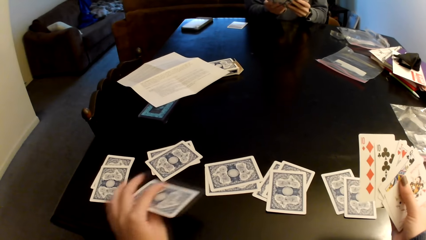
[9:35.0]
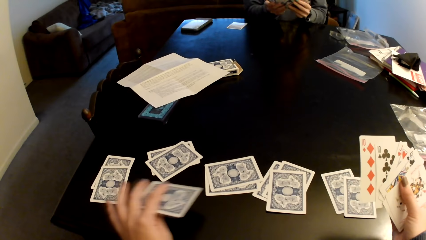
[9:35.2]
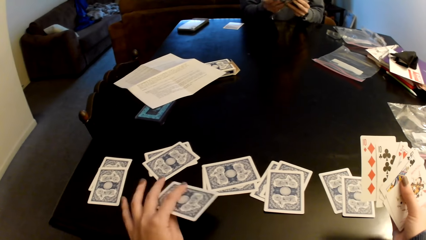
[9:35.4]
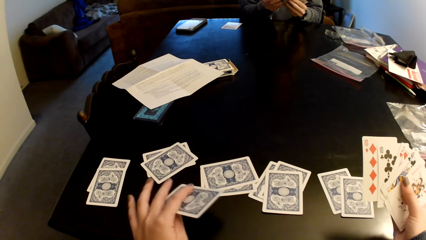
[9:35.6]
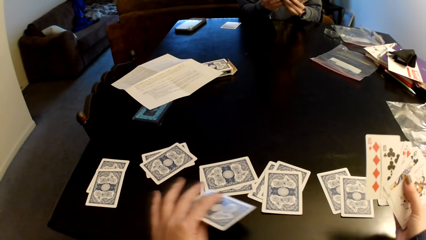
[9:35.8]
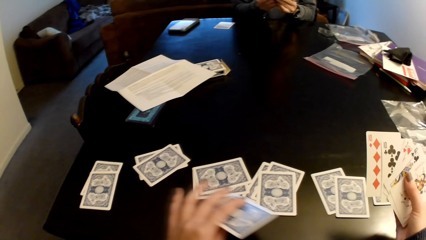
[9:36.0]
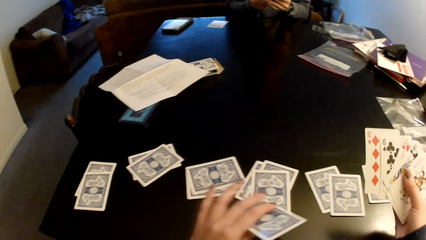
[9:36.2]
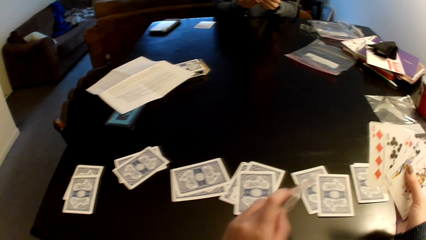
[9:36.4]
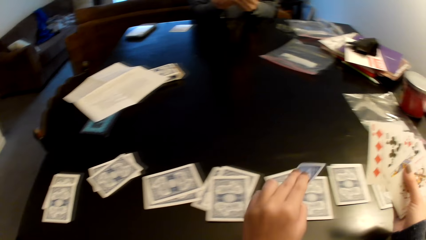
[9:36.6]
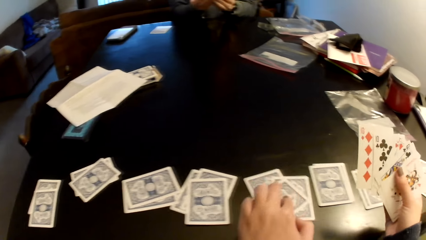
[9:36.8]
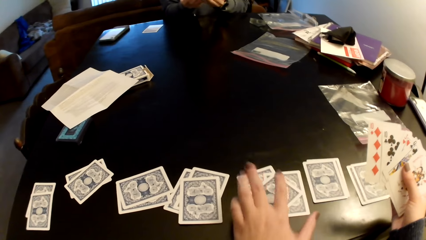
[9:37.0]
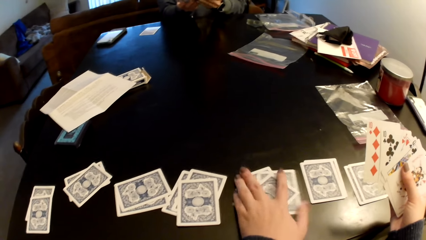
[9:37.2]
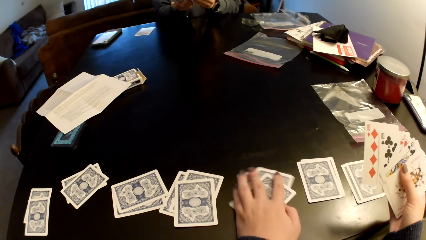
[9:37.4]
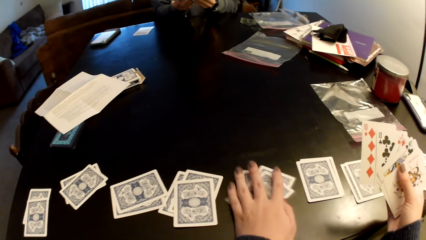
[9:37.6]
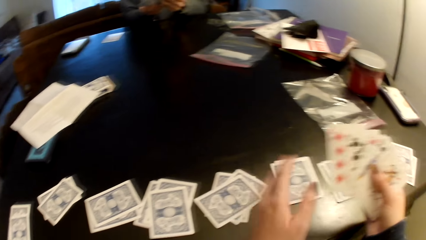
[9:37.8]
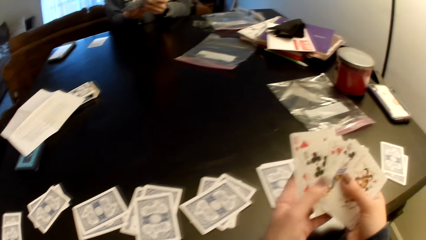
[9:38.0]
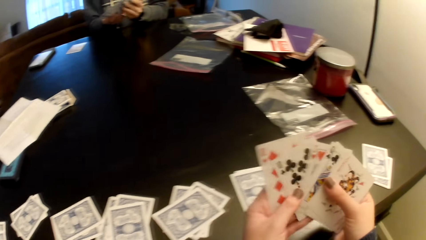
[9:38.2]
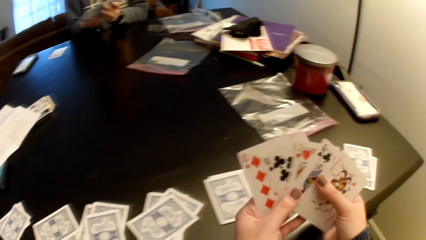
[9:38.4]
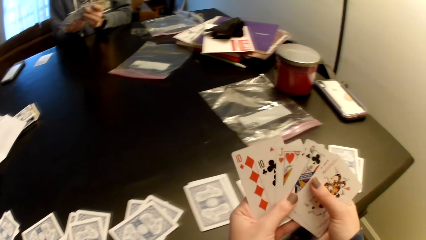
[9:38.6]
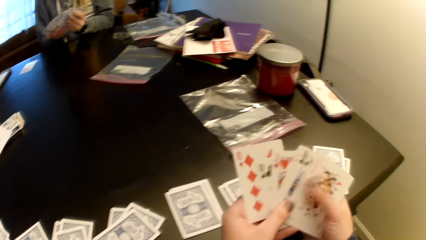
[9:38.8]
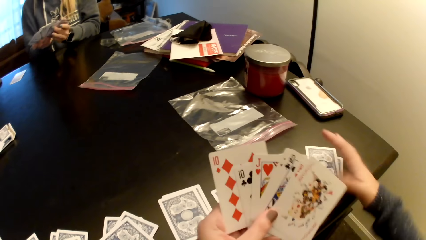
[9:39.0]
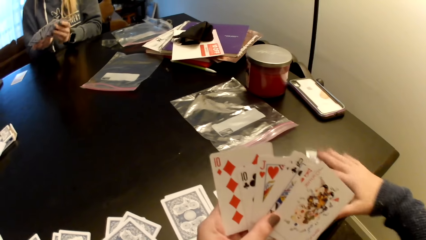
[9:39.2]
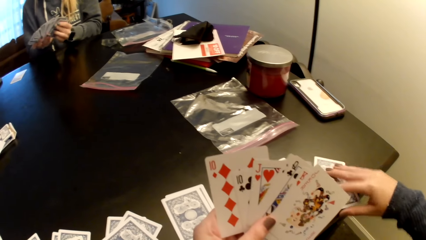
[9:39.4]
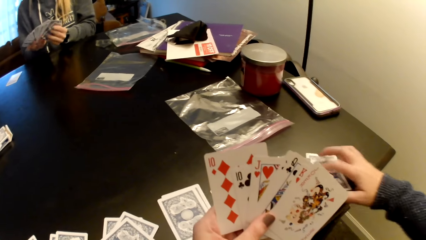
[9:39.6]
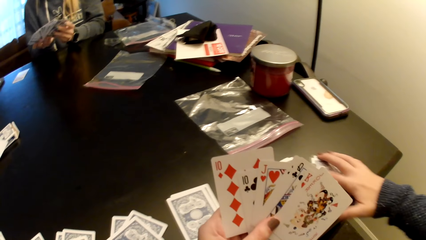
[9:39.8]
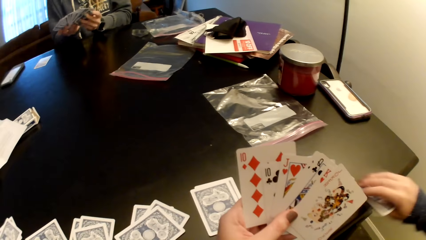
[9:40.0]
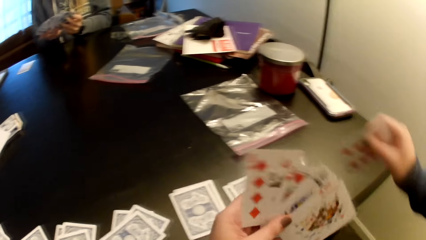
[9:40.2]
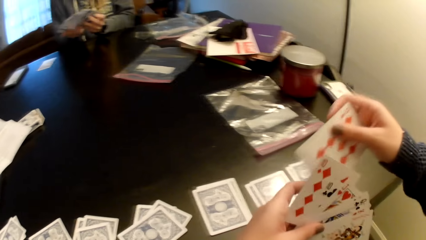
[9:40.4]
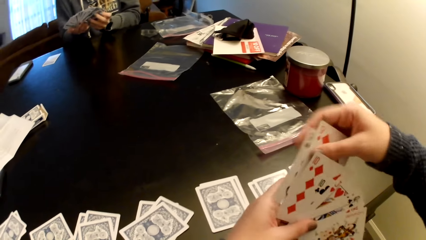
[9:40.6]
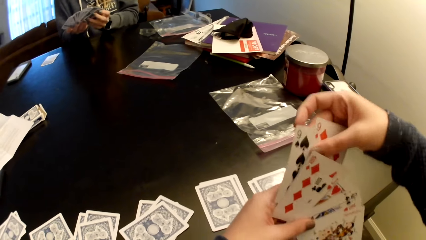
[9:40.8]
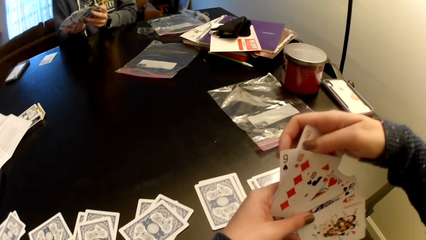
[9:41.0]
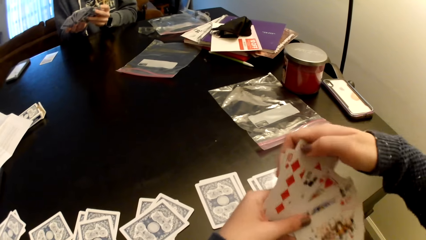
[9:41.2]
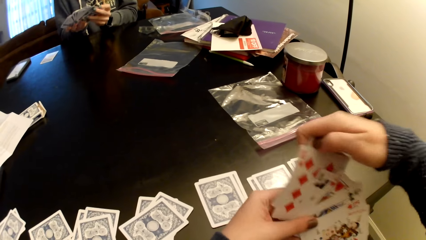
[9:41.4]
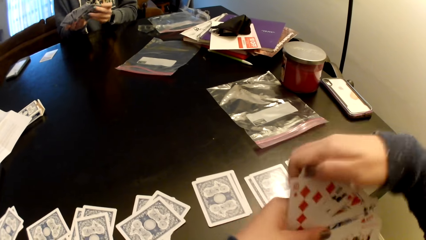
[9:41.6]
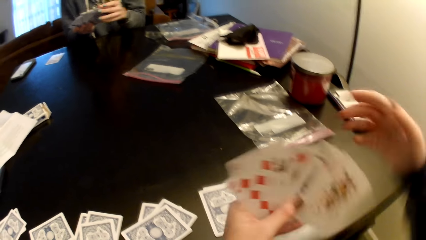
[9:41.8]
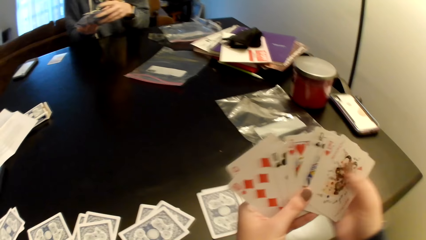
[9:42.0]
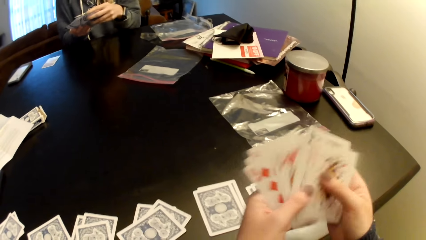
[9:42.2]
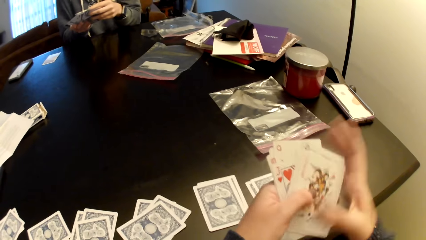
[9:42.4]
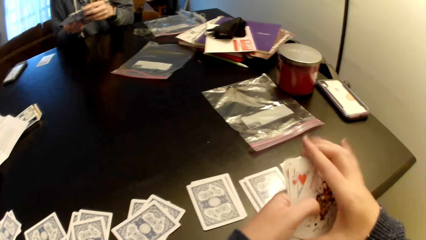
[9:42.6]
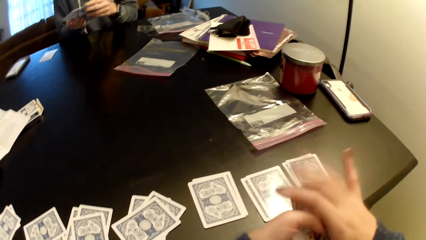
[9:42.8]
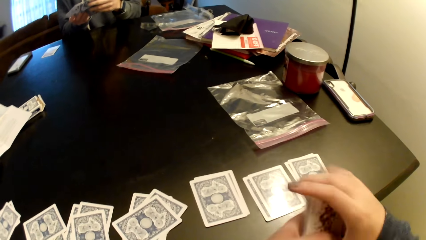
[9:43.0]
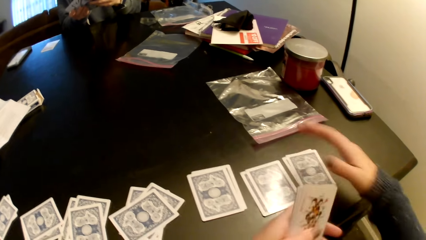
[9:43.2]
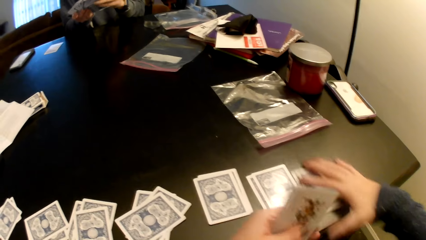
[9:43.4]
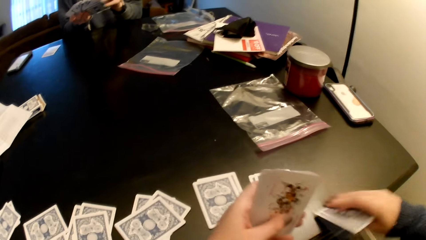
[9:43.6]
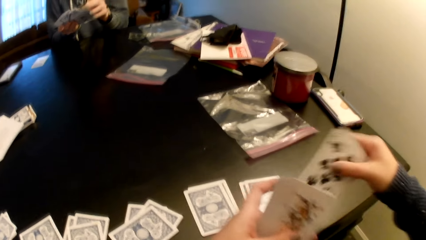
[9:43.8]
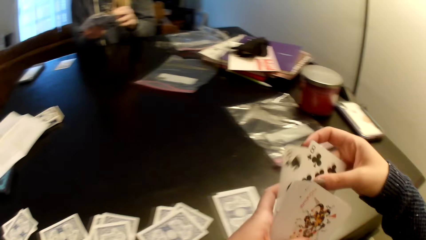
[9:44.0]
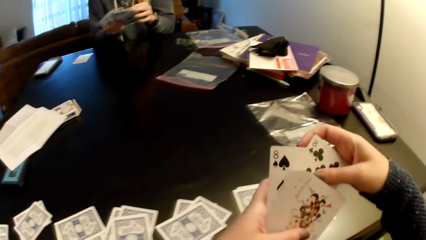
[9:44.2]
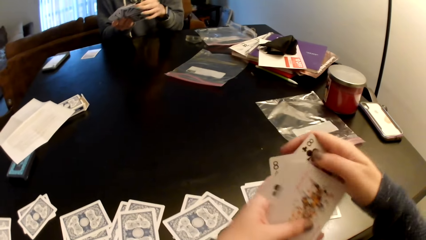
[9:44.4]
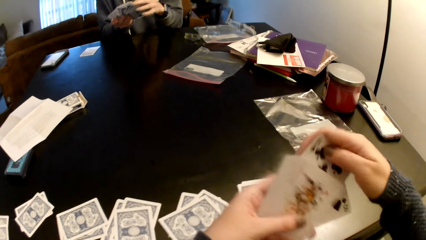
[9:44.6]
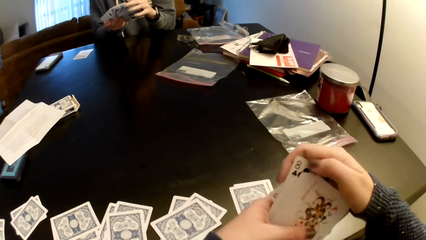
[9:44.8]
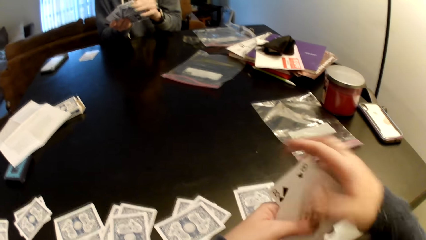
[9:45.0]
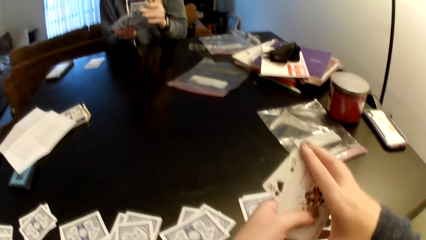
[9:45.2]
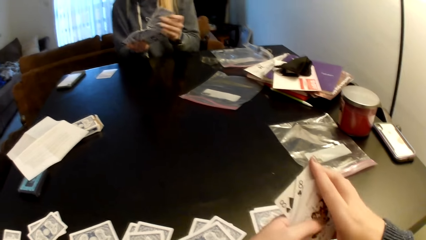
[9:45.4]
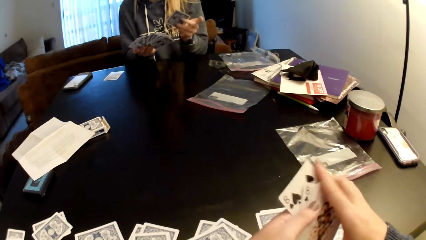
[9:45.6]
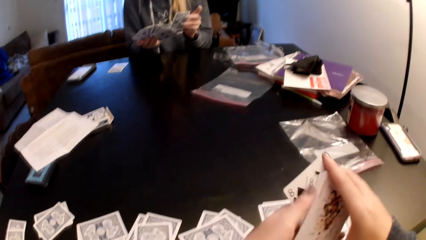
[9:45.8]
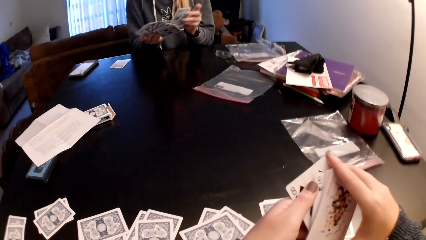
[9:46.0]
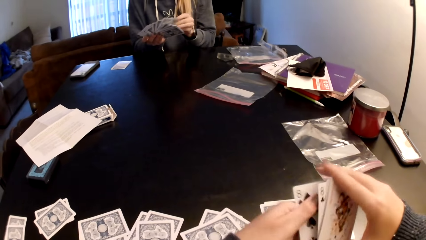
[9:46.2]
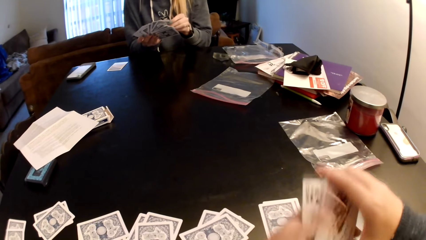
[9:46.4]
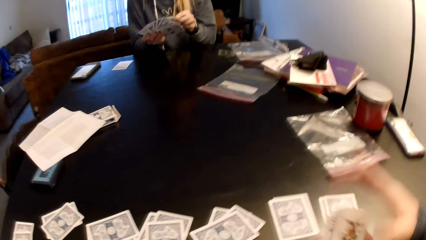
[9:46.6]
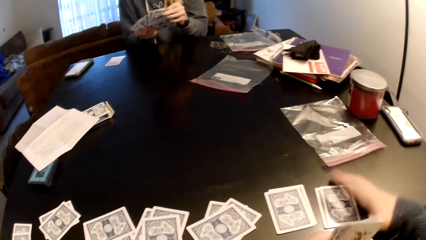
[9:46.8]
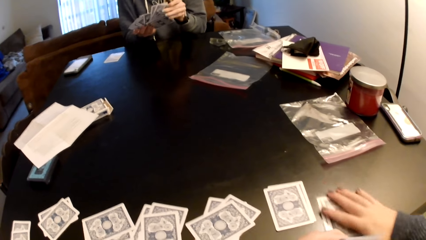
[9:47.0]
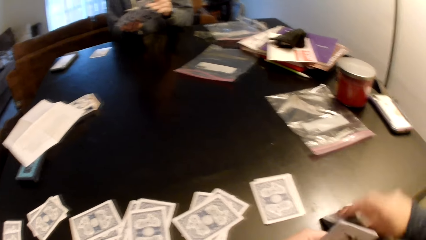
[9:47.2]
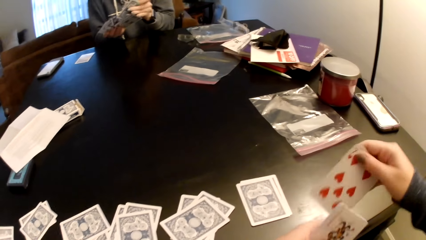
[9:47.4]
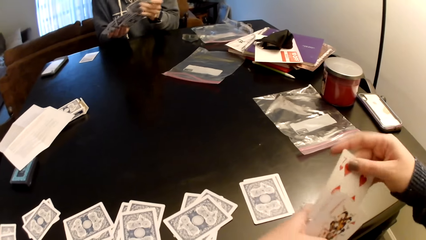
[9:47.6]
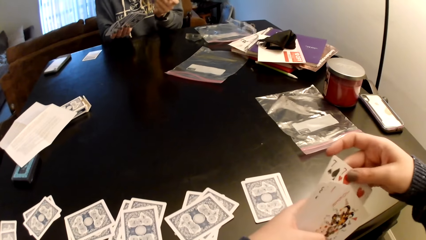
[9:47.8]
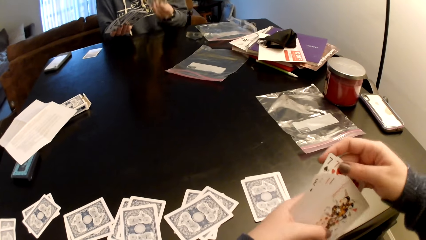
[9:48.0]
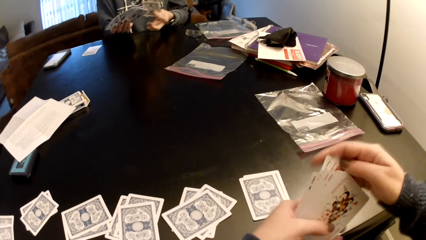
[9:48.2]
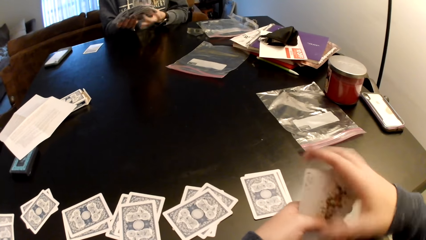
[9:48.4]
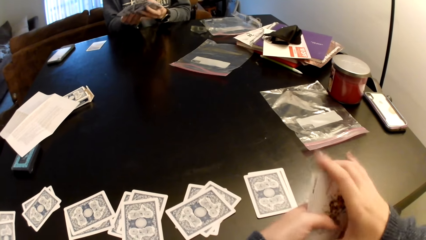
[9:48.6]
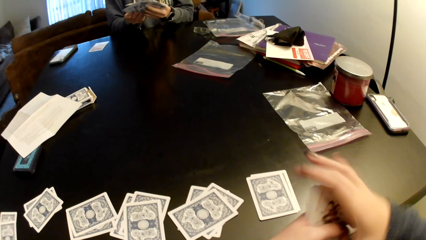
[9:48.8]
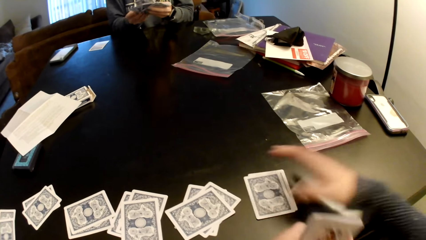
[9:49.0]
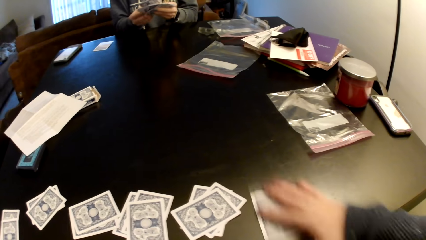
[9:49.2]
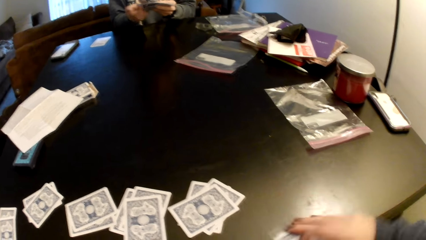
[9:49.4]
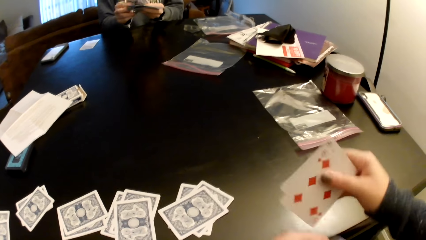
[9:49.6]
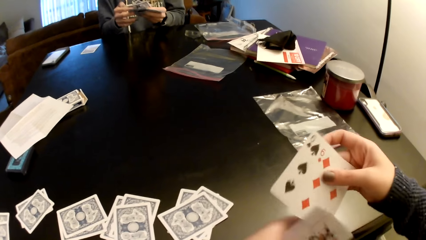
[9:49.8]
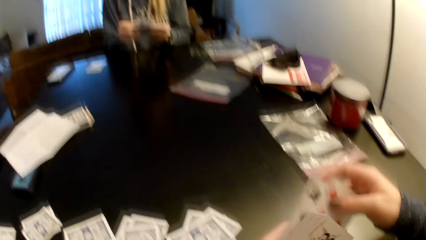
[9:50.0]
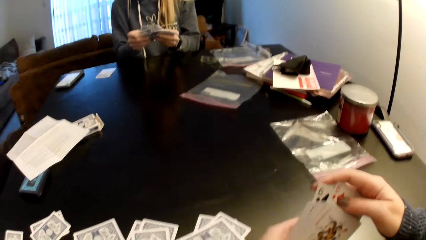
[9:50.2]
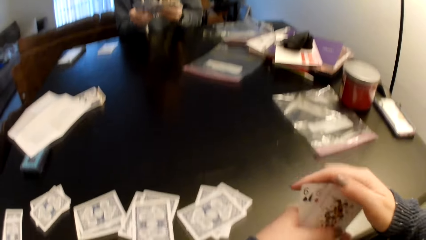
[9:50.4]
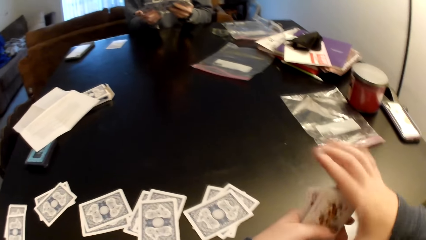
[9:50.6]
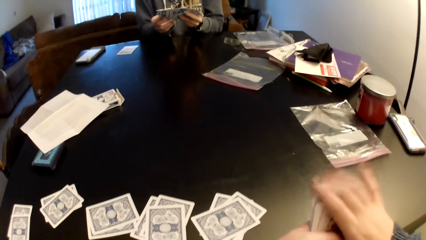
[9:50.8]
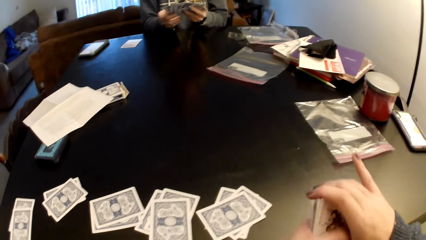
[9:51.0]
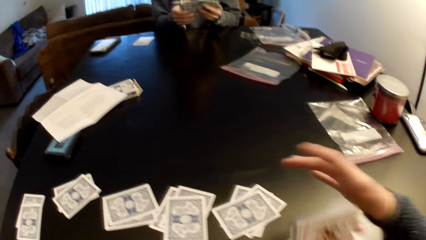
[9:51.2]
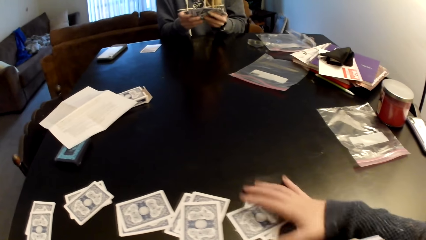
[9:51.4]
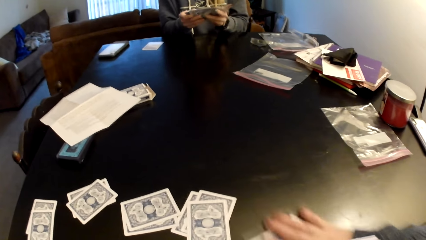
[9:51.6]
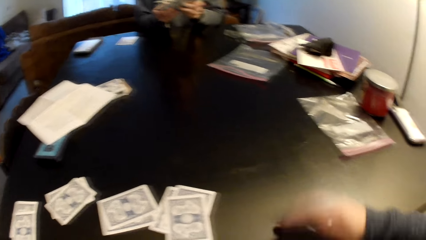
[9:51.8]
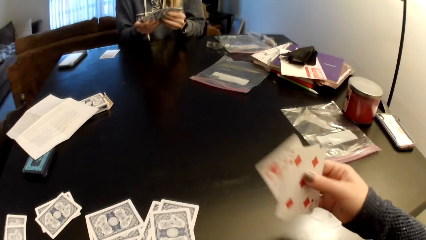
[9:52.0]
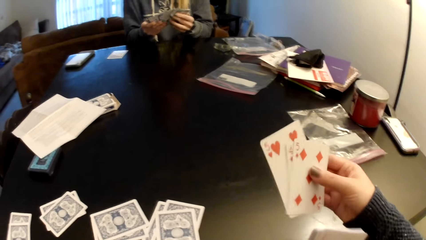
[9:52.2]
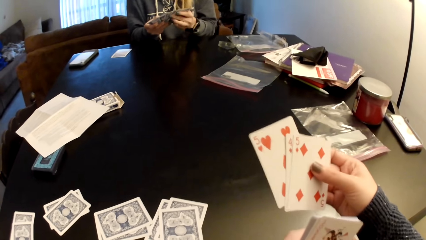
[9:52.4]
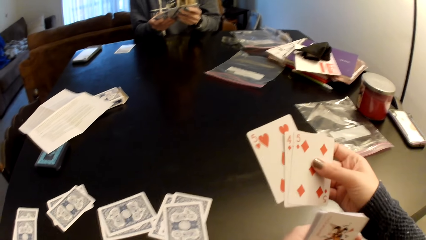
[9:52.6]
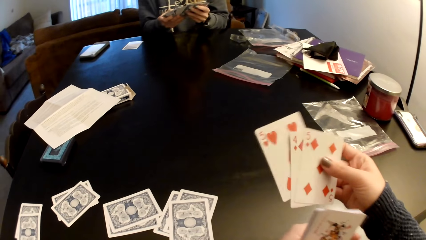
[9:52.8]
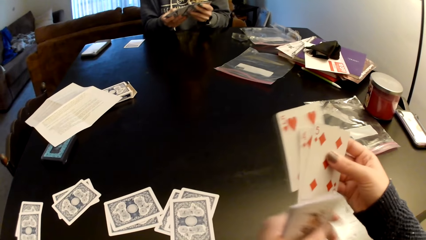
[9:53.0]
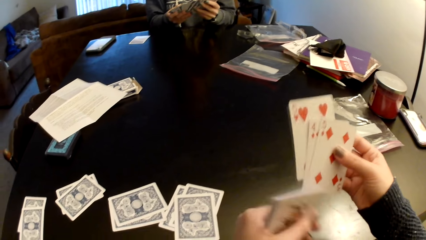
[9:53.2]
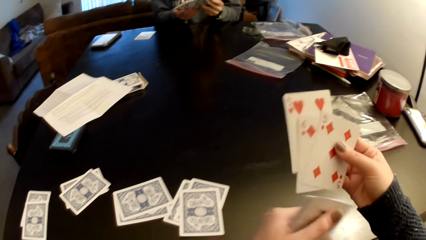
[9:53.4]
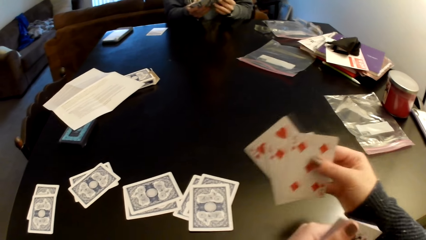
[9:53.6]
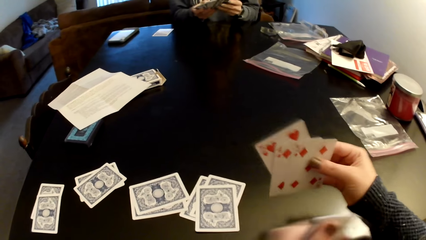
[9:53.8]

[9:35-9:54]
The camera wearer puts down a card on a table. She aligns the cards. She holds the card with both hands. She sorts the cards with her hands. She picks up a card from the table. A woman holds cards with both hands. The camera wearer puts the cards behind the cards. She sorts the cards with her hands. She holds the card with both hands. She aligns the cards. The woman sorts the cards with her hands. The camera wearer picks up cards from the table. She puts the cards behind the cards. She sorts the cards with her hands. The woman picks up a card and puts the cards between the cards. The camera wearer aligns the cards. The woman picks up a card. The camera wearer picks up cards from the table. She puts the cards behind the cards. She holds the card with both hands. She sorts the cards with her hands. She picks up cards from the table. She checks the cards. She puts the cards behind the cards. The woman sorts the cards with her hands. The camera wearer picks up cards. She checks the cards. She sorts the cards with her hands.
